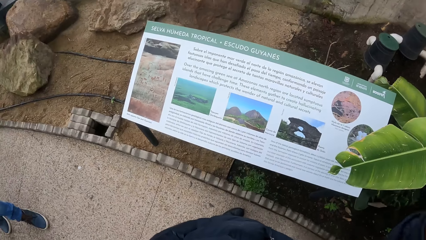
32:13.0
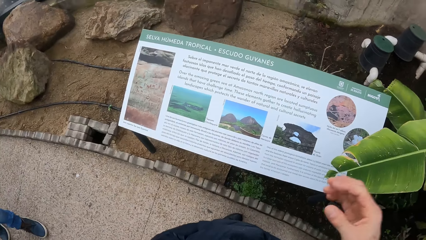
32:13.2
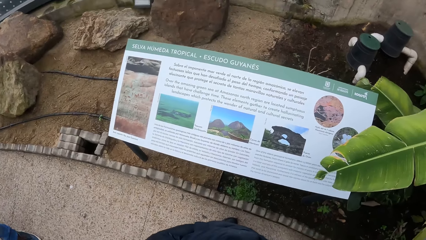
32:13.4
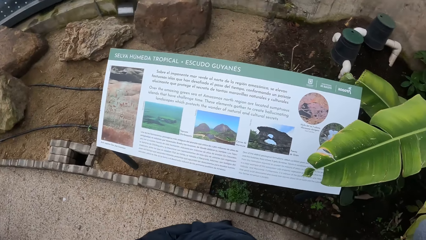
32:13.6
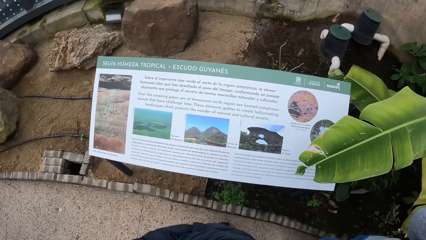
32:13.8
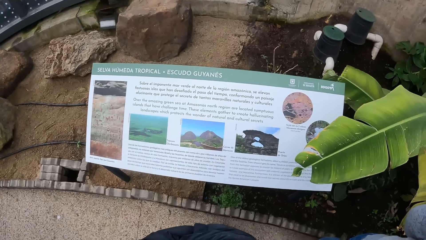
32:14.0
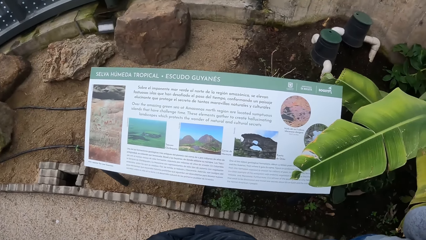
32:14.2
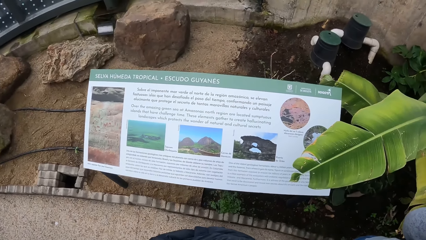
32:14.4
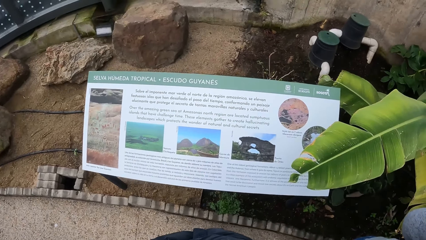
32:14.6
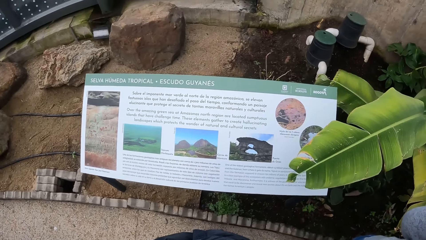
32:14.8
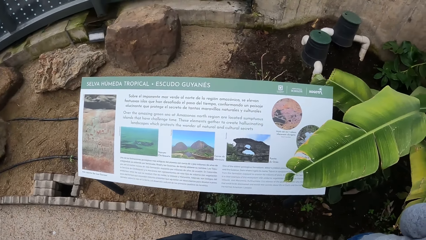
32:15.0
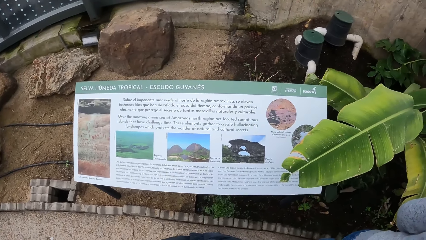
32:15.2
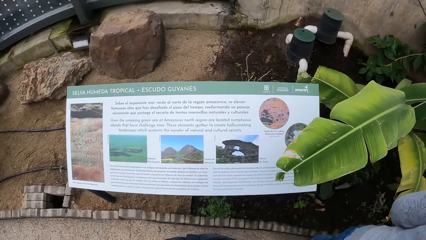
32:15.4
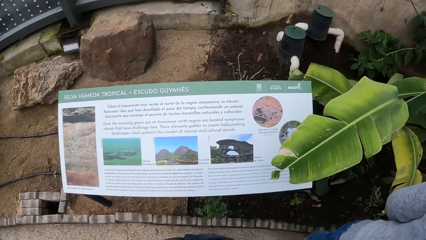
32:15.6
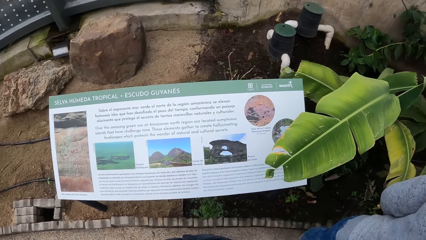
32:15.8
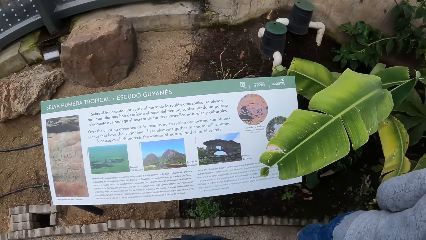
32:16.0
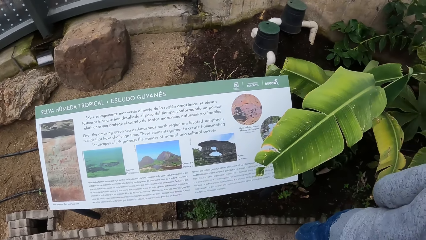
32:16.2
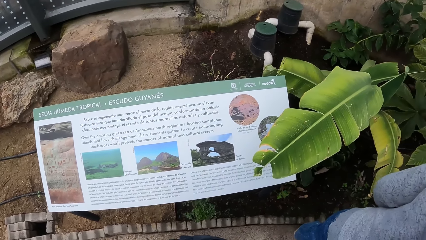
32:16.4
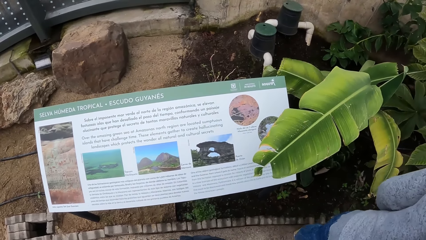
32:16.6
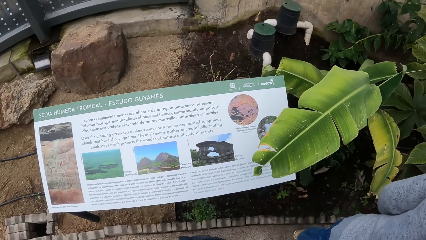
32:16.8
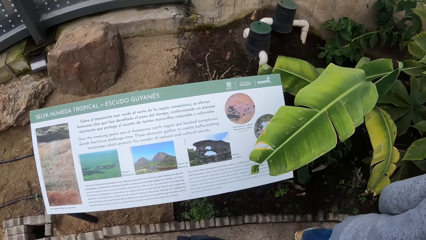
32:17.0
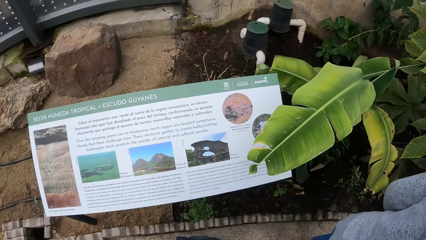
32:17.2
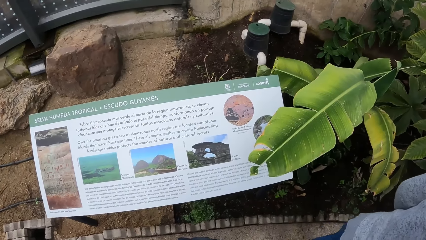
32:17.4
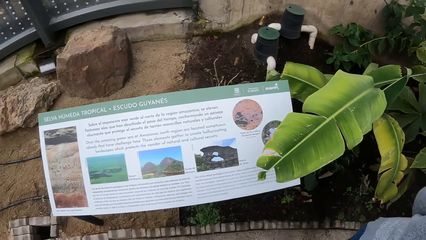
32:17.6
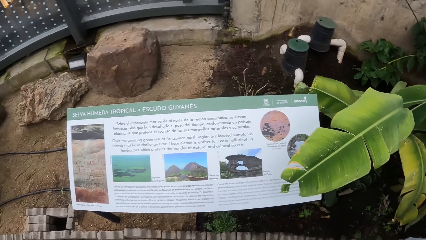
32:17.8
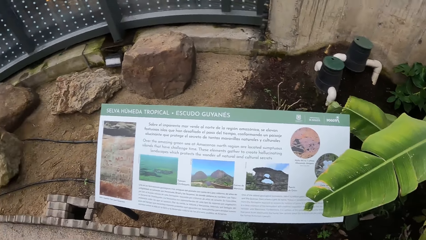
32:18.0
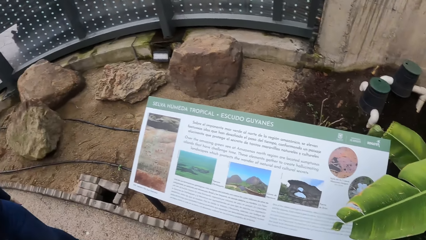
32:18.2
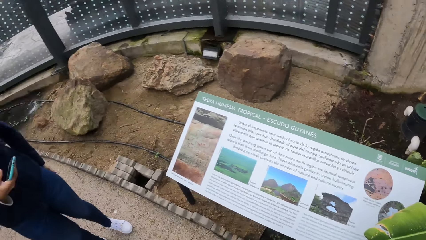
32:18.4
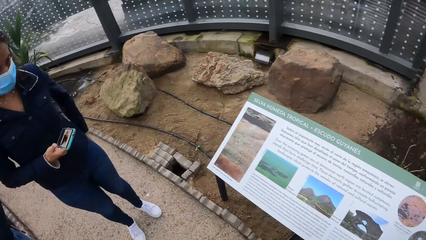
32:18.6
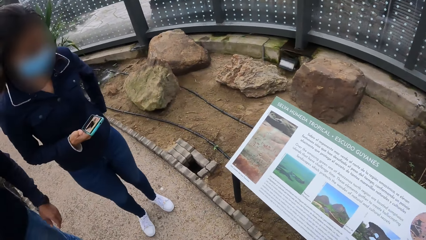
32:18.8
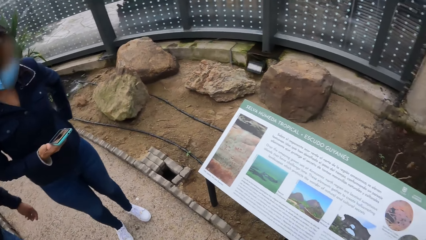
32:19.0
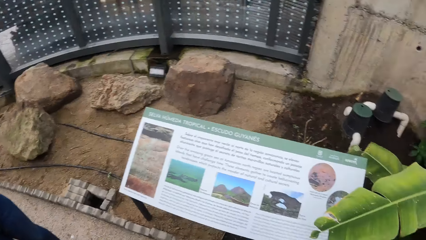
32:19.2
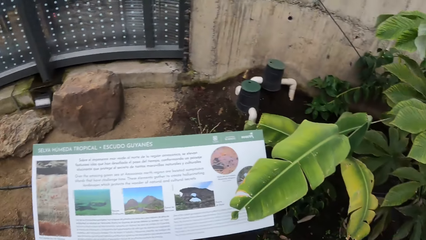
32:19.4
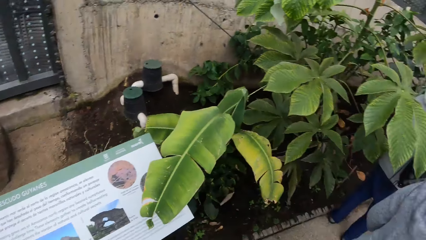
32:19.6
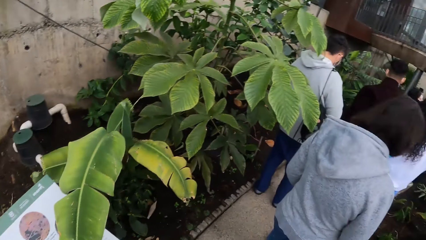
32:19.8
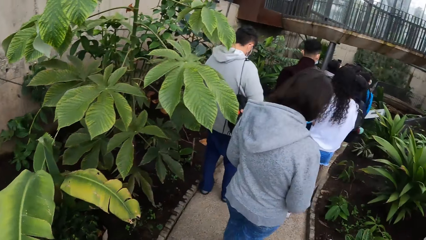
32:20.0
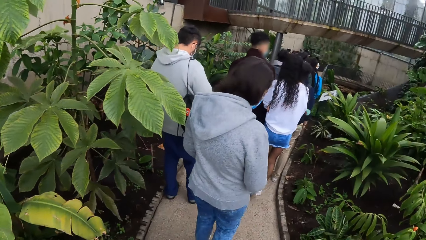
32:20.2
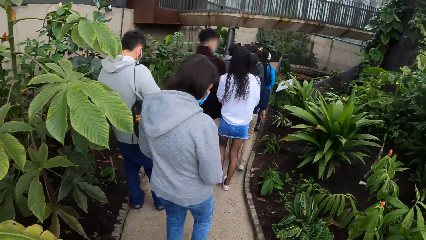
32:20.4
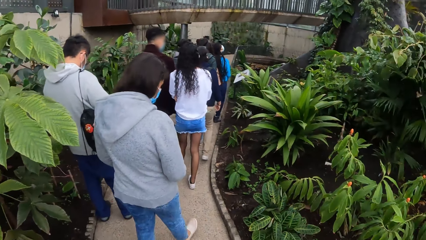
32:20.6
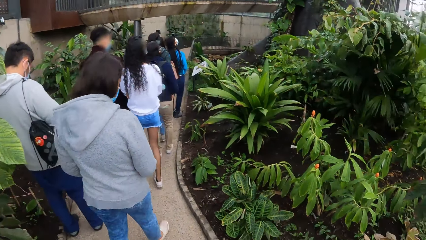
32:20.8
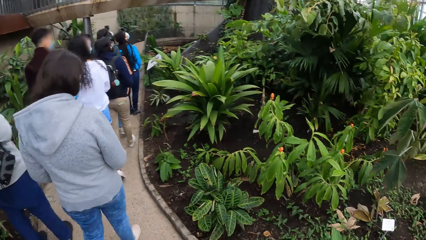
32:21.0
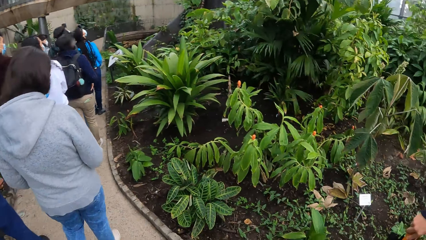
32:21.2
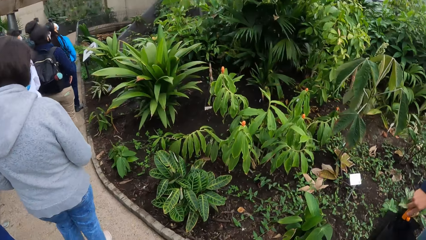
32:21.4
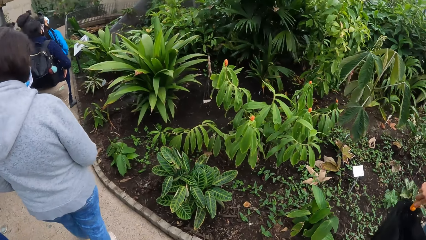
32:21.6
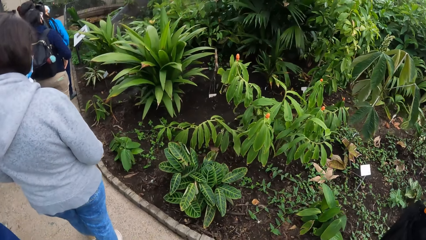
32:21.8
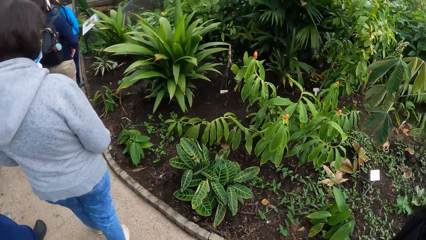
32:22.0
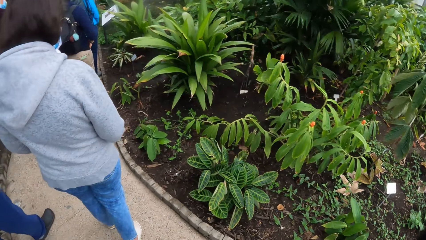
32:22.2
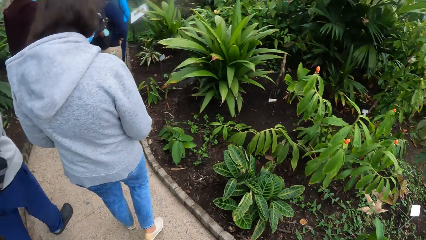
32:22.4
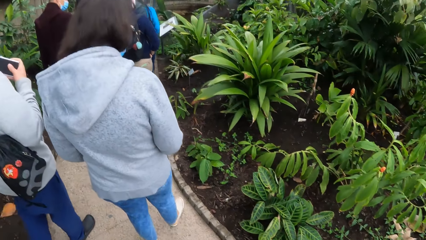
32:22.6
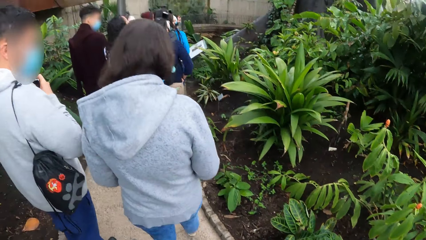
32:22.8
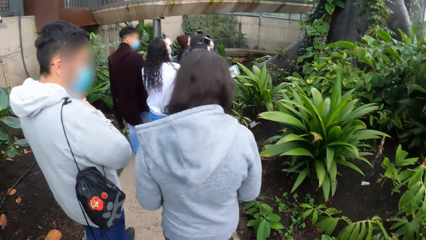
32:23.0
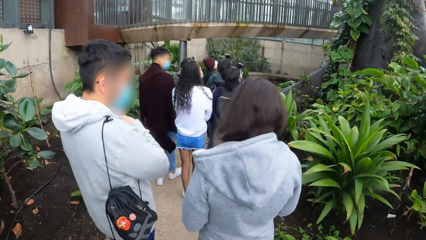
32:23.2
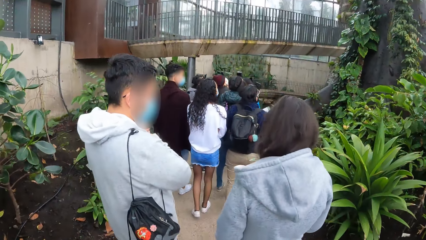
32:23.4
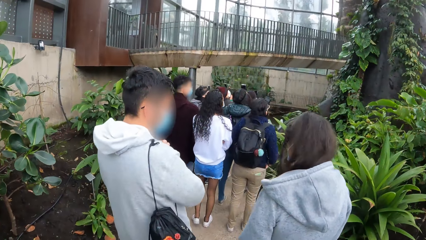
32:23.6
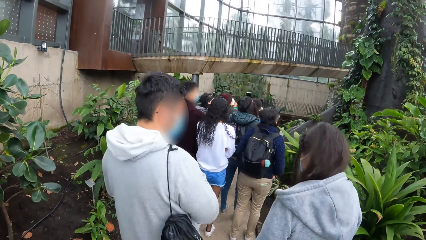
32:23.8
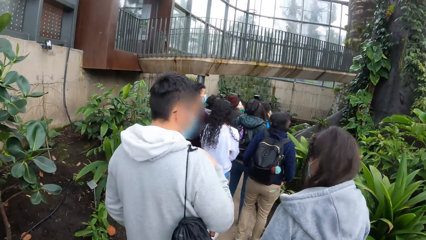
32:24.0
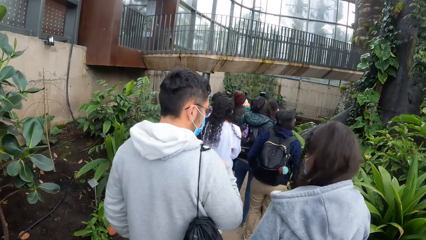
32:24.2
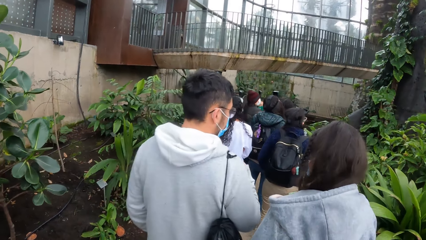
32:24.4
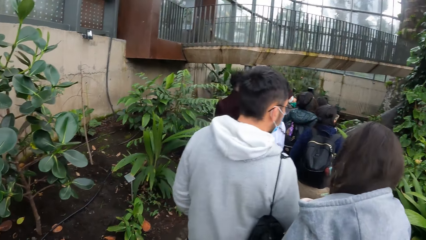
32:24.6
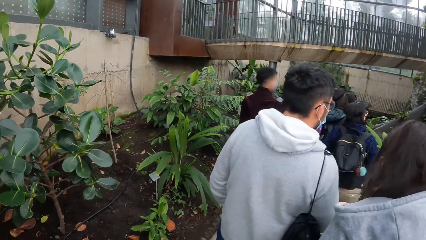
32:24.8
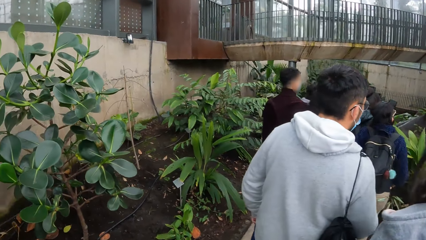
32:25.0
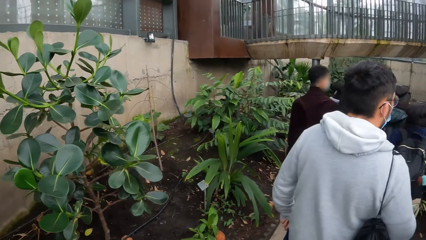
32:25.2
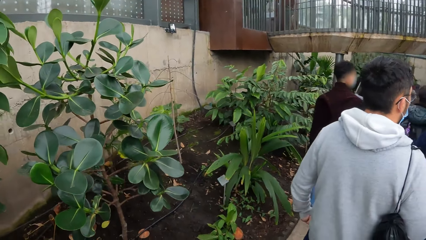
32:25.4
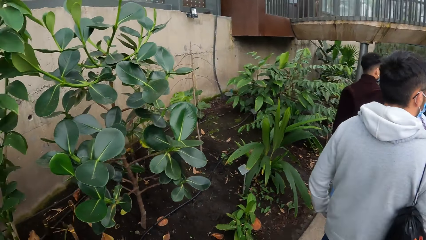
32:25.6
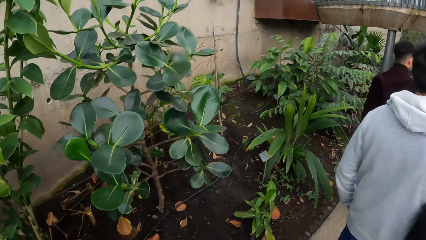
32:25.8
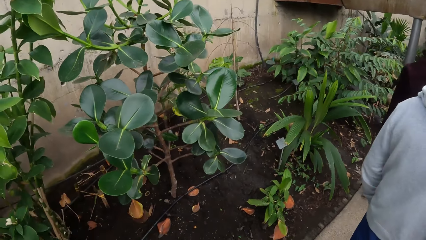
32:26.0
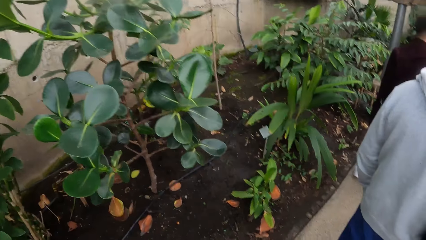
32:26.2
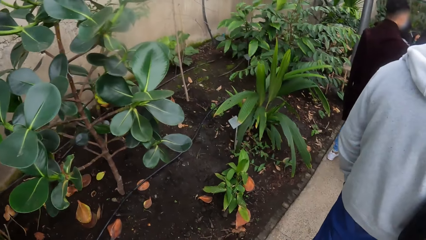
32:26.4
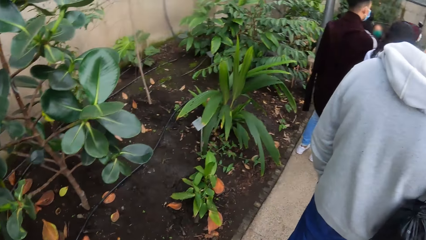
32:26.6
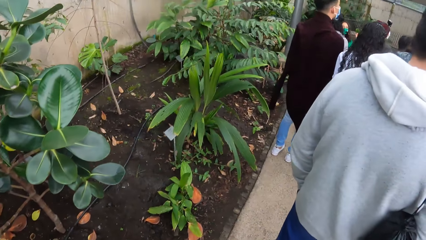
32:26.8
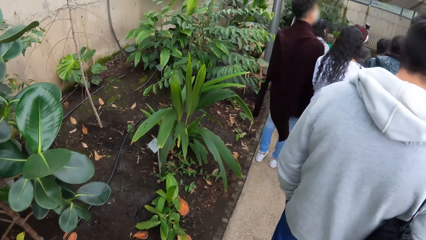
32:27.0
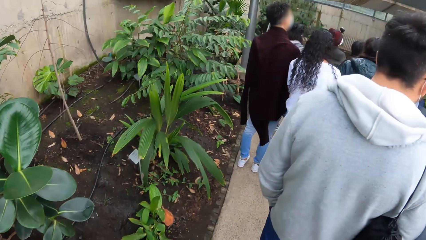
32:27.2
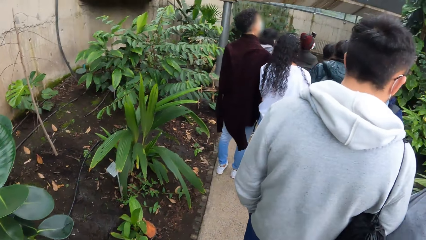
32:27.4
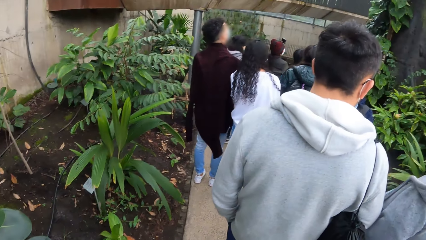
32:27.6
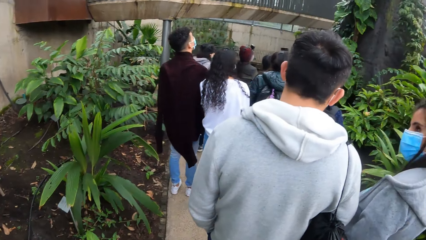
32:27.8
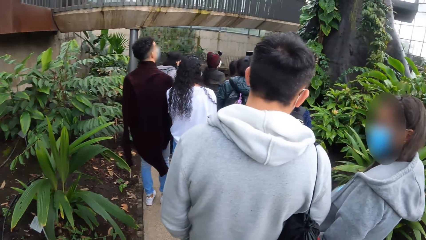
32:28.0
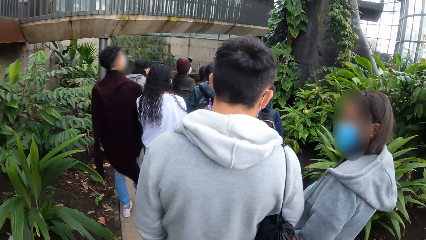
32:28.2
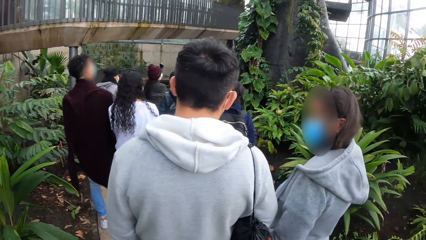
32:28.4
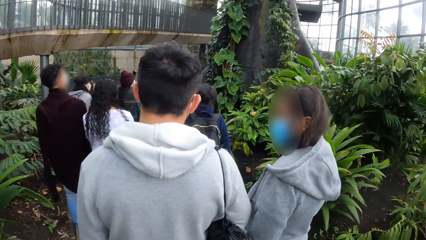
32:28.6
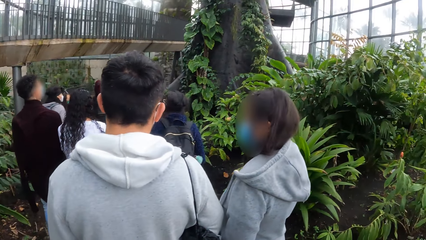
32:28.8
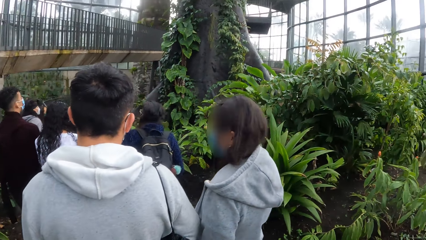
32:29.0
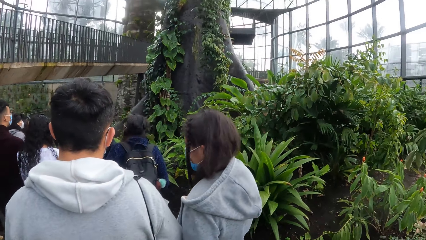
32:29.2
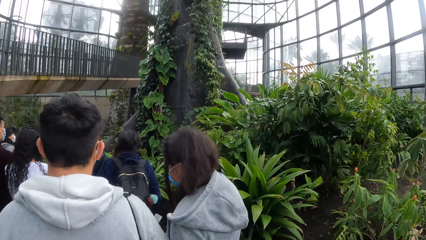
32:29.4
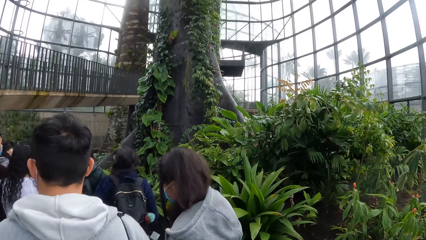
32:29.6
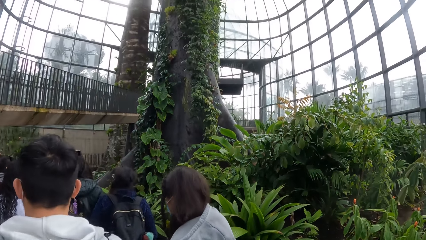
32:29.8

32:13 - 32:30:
The camera wearer turns towards a woman in the garden. The woman holds a phone with her right hand. The camera wearer turns away from the woman in the garden. They check plants in the garden with the group of people. A man puts a phone in his right hand in his jacket.
